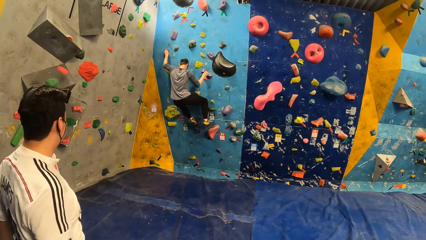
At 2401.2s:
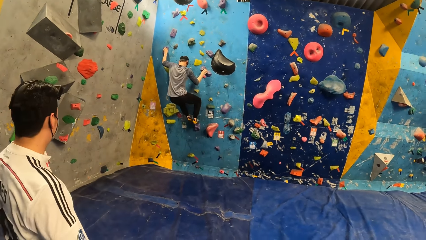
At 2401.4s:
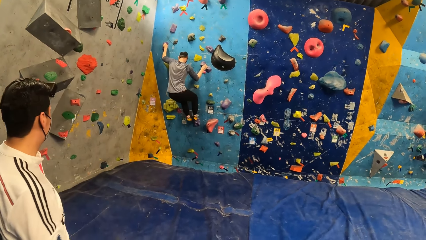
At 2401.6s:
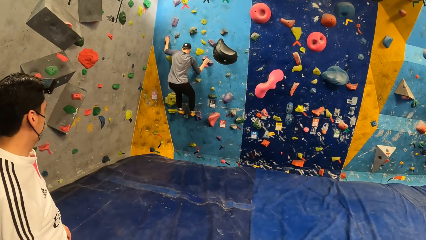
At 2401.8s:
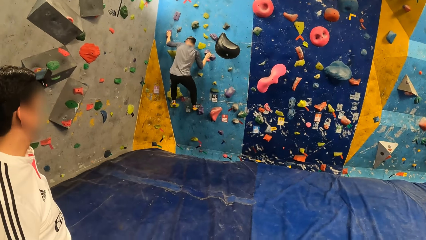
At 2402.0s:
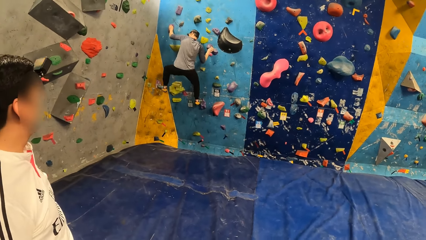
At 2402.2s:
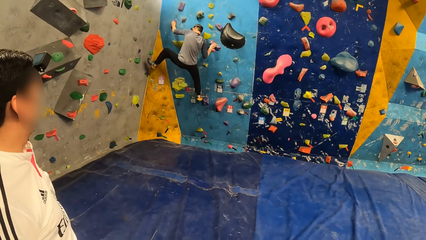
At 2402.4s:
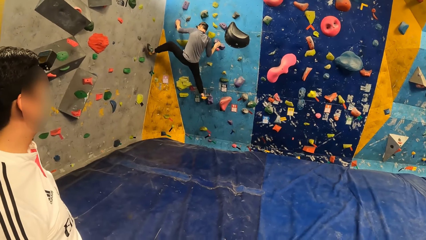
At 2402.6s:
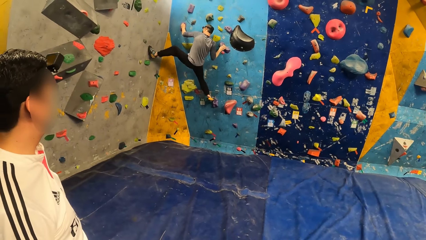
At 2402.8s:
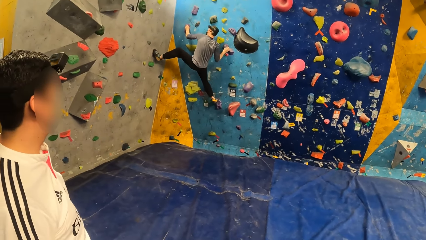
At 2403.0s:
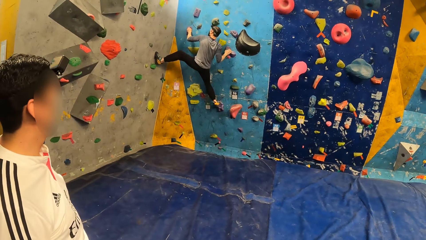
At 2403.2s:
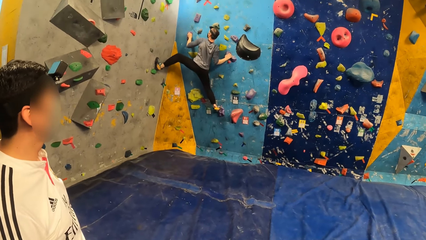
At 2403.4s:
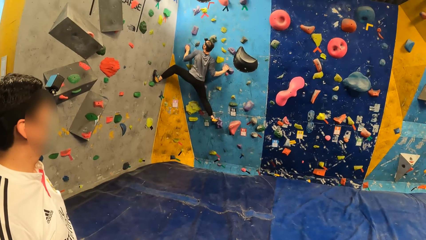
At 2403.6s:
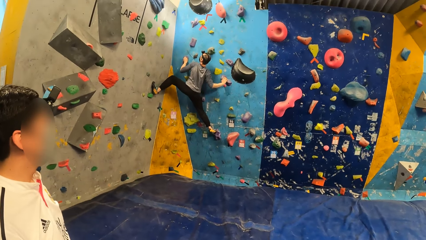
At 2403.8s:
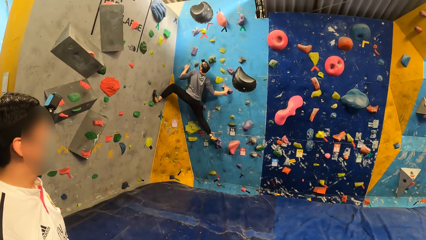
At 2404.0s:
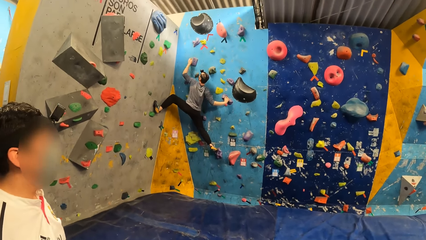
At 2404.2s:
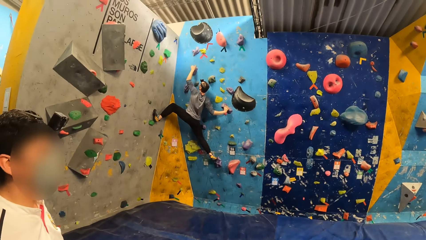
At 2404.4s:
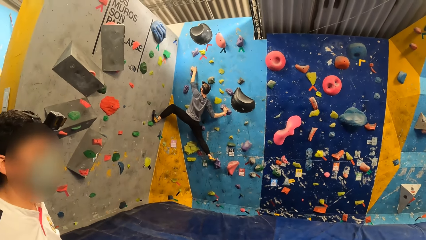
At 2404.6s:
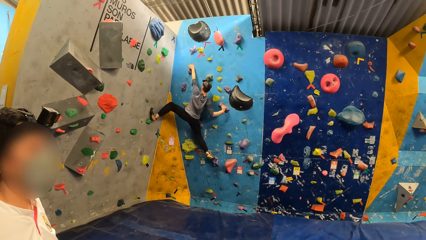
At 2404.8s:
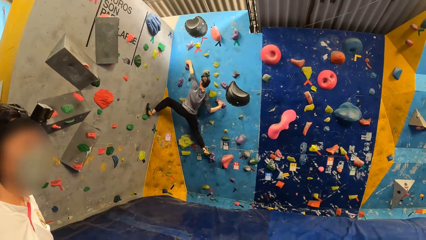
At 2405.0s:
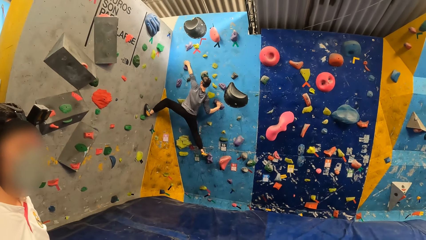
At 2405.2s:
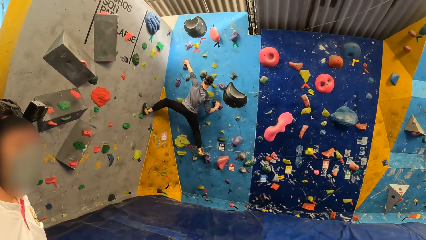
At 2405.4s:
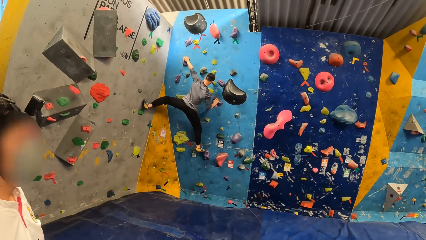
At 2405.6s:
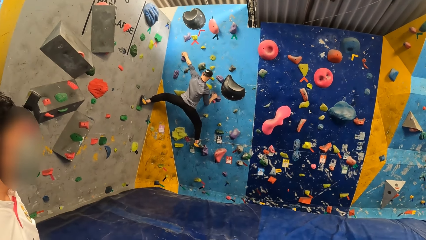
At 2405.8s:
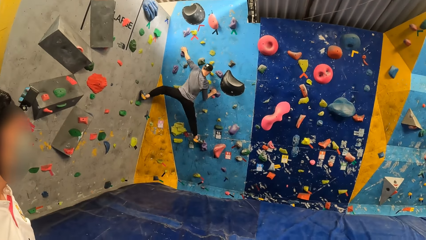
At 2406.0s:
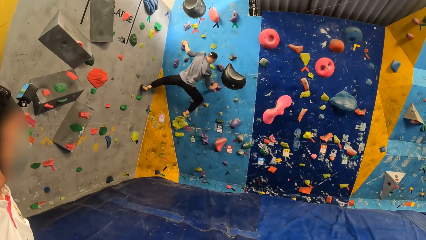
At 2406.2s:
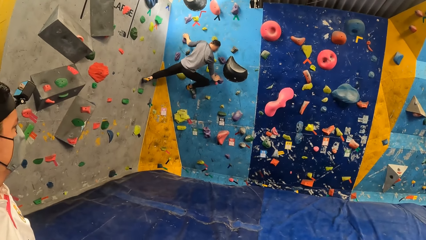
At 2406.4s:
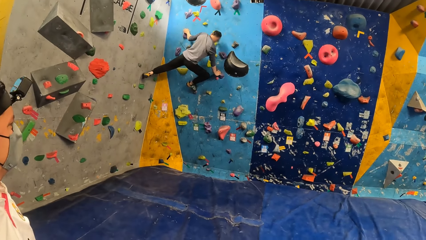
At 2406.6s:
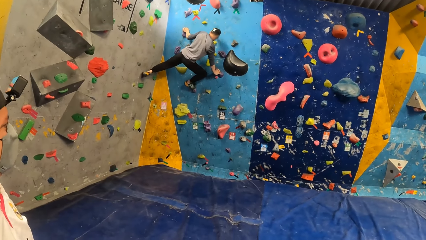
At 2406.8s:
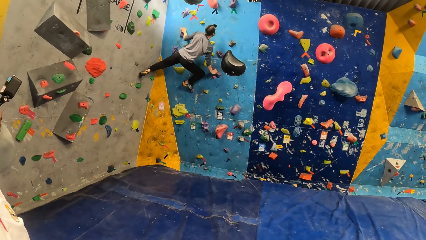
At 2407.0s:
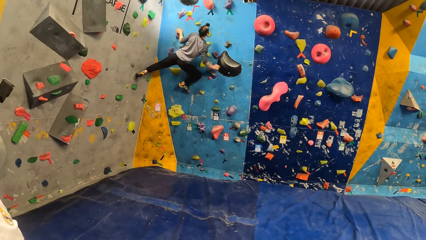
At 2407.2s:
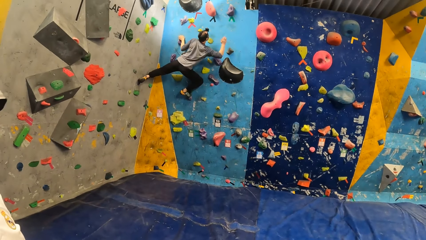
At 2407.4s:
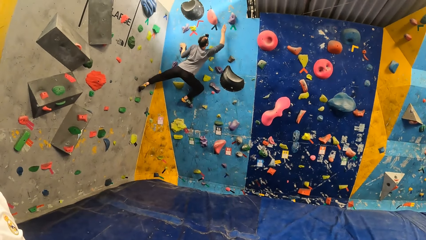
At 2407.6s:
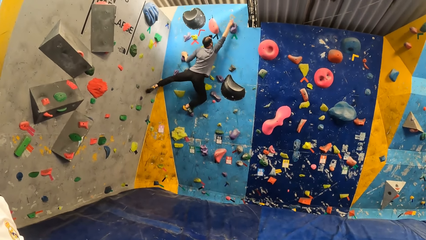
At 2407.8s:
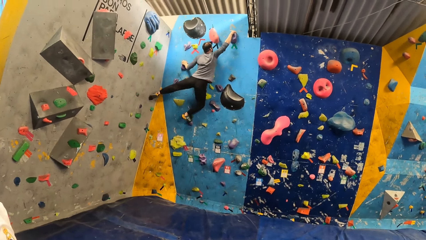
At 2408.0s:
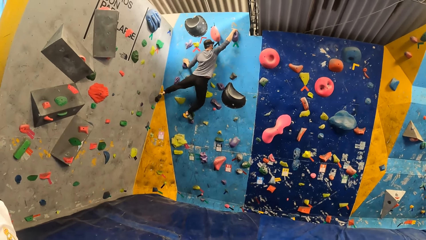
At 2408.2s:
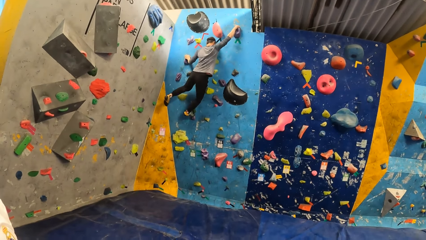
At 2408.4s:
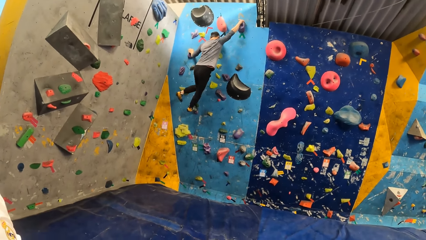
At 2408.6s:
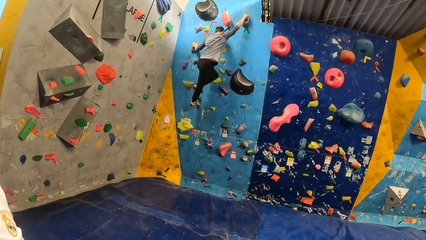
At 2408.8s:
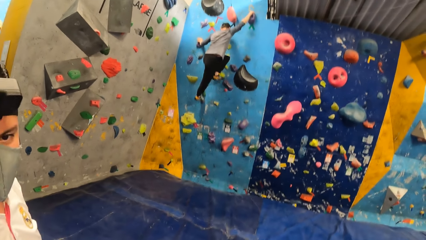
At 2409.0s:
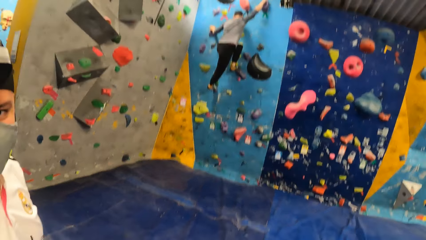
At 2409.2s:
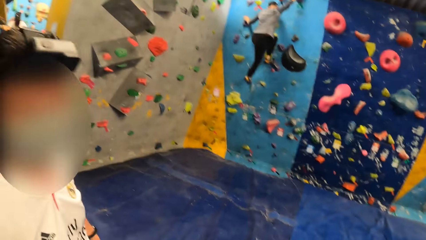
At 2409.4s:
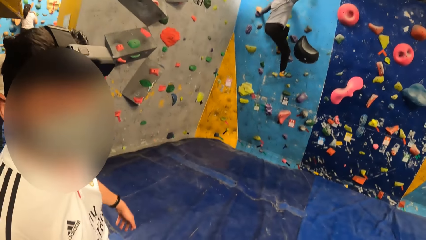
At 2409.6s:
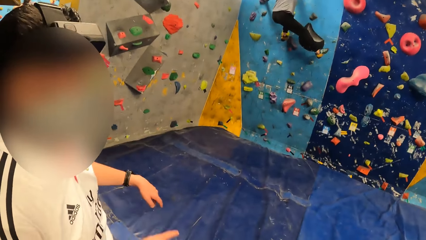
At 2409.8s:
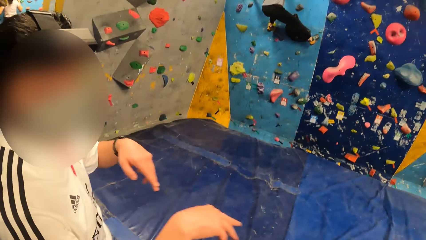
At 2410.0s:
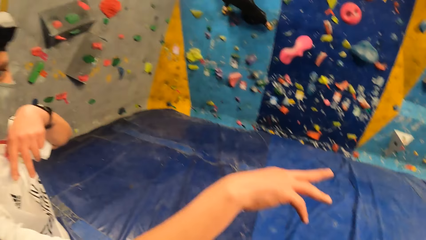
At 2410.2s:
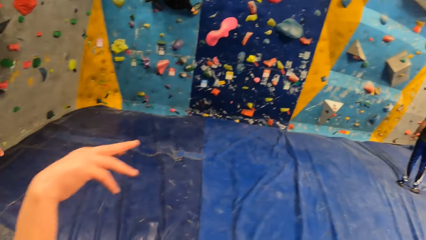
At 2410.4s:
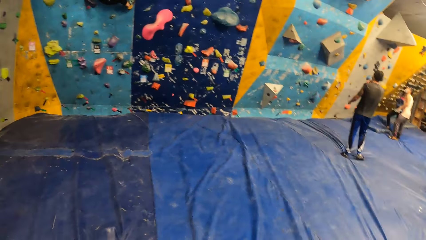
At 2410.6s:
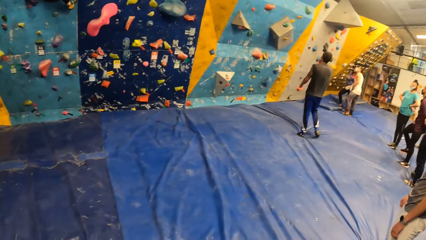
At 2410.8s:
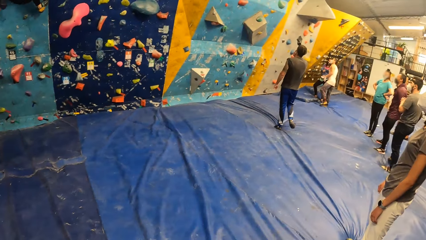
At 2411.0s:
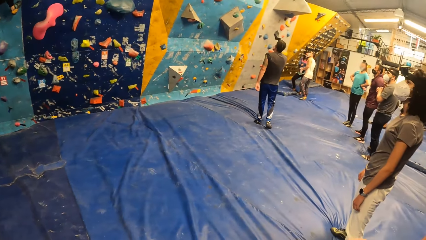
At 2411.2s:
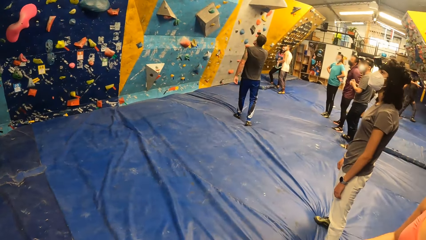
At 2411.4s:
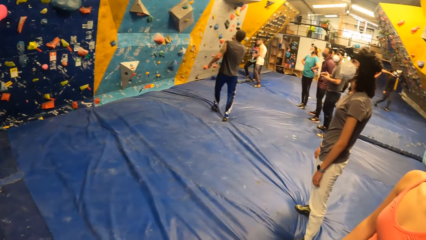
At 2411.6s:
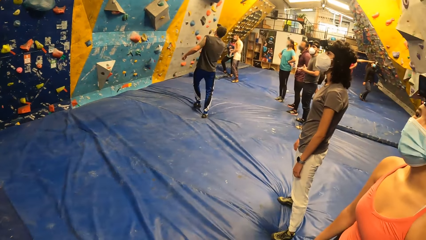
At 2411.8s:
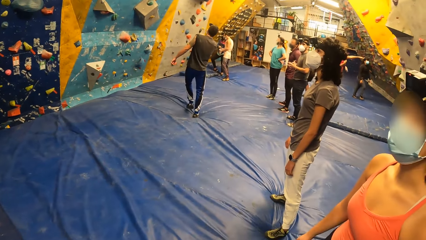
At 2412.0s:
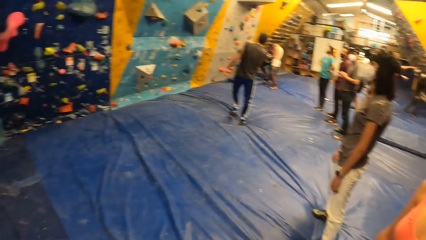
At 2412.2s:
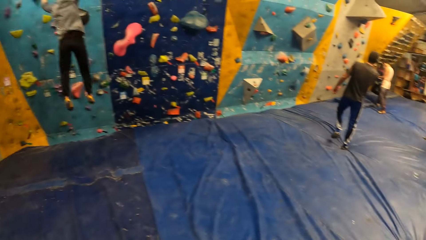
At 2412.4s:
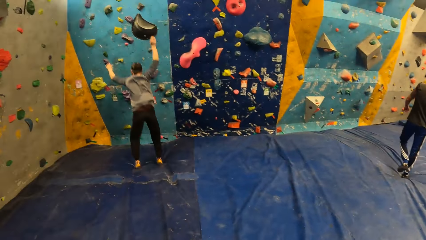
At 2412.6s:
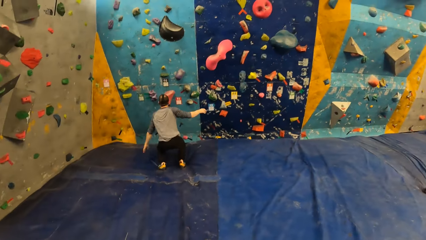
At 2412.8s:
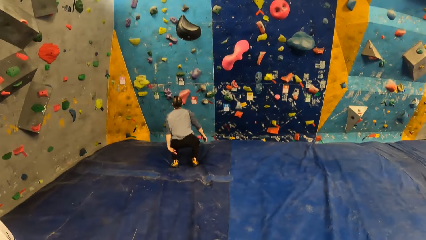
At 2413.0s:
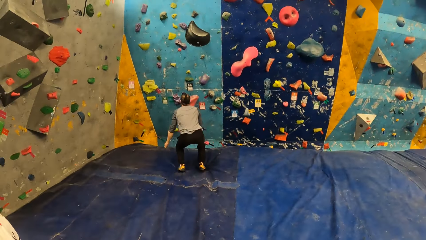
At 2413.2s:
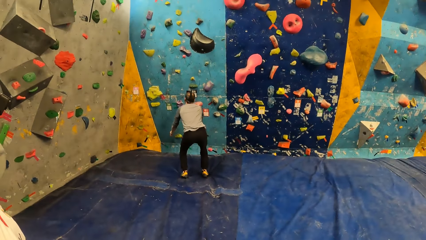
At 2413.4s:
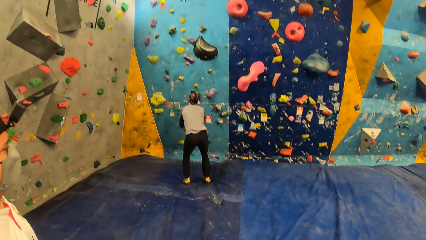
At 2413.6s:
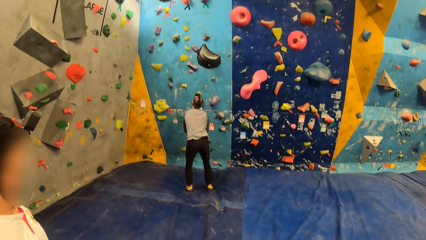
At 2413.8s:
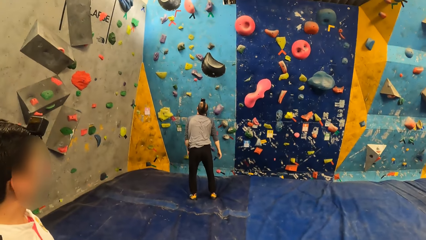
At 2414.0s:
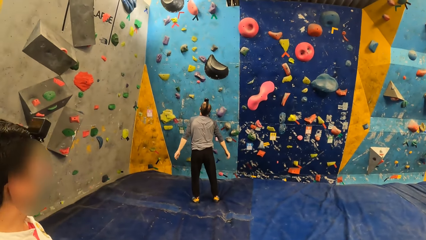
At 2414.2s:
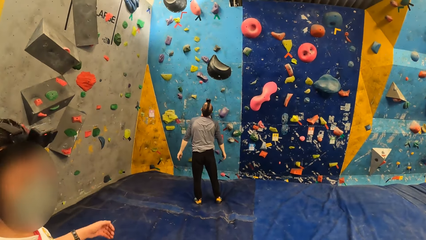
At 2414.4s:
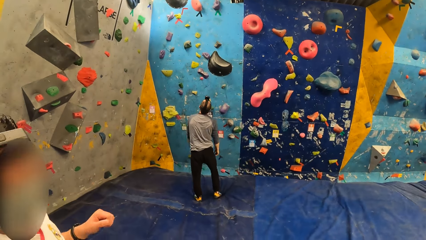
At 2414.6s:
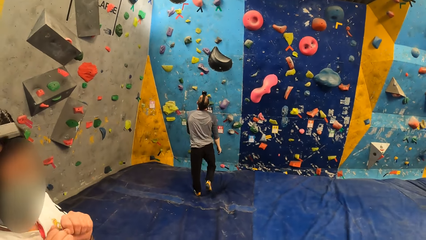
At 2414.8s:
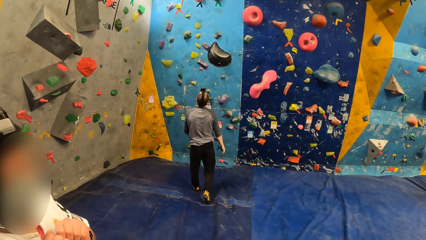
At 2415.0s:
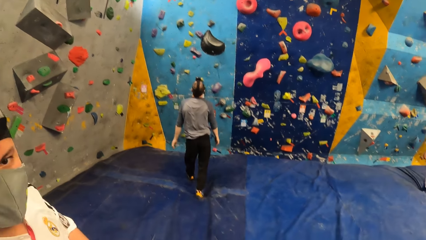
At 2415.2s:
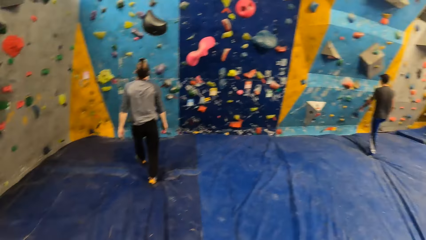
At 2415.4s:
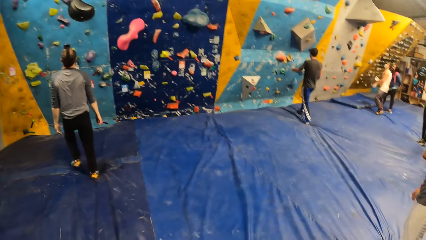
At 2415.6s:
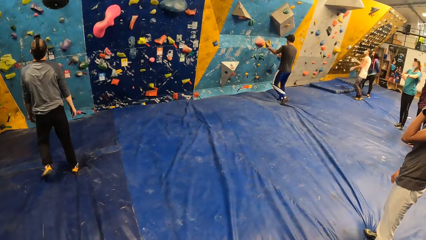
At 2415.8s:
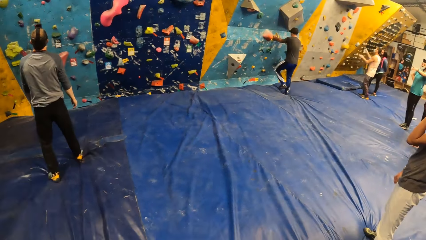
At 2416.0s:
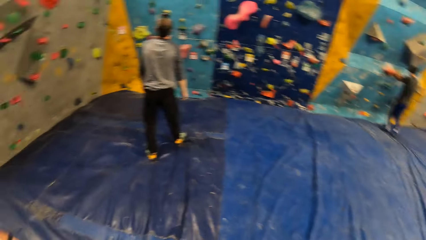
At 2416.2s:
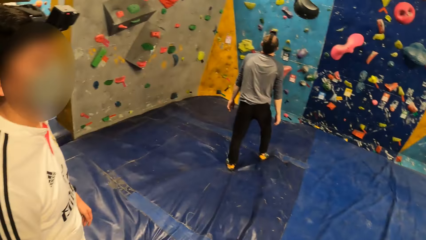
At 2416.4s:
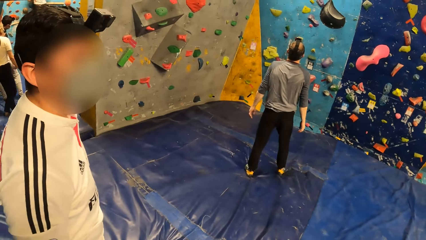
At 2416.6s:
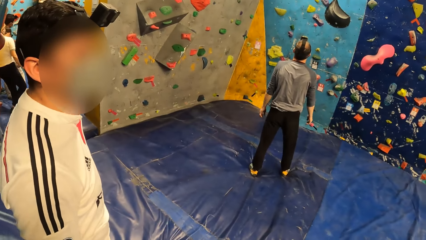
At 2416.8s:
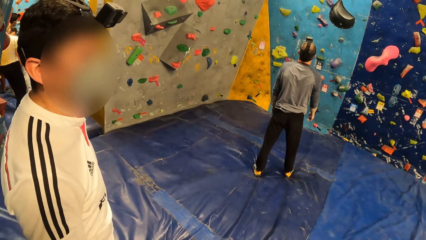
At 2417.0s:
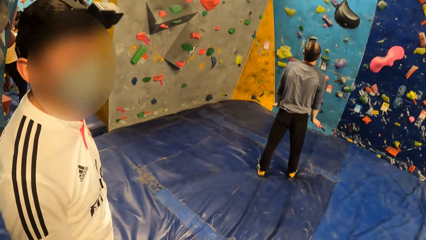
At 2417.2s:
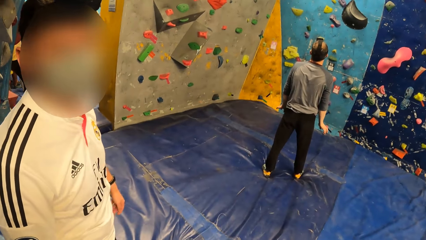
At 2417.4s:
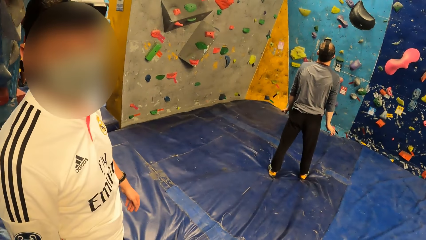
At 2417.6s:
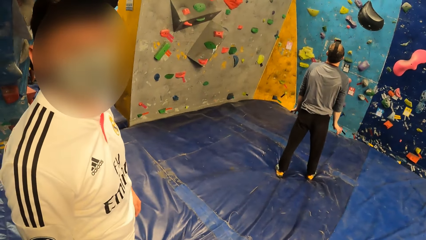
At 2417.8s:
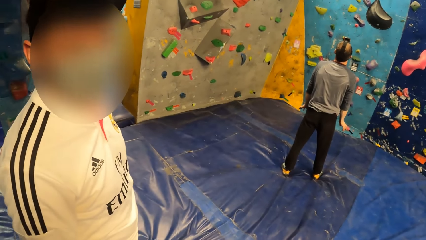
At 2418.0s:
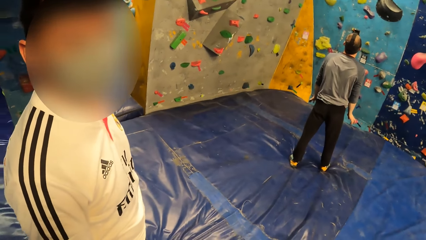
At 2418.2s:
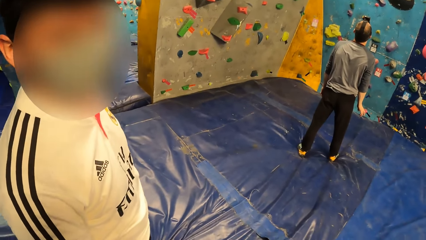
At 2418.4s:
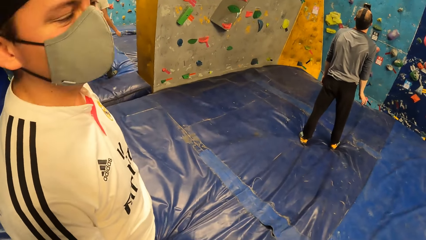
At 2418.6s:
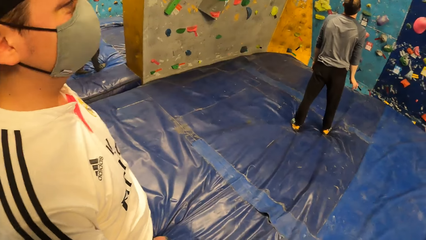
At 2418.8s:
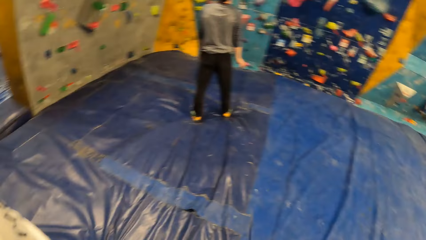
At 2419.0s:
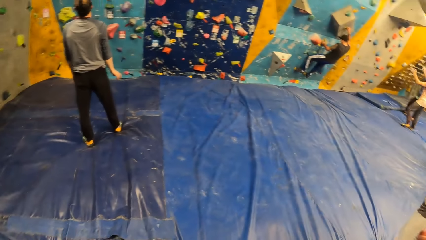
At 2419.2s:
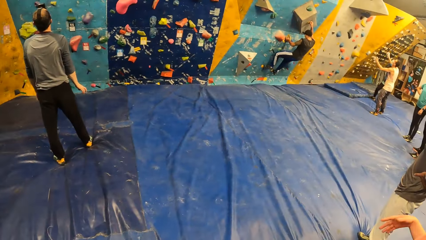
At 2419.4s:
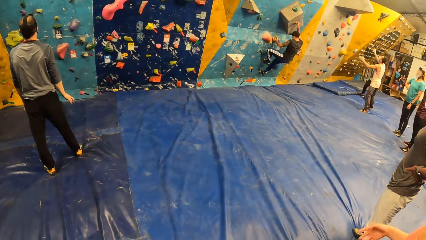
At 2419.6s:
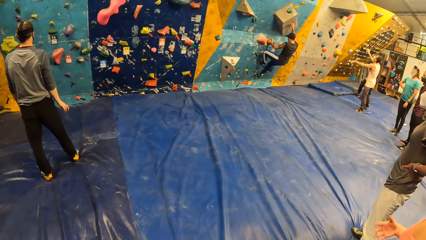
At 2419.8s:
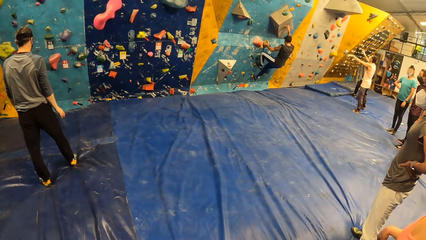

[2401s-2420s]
The man jumps from the wall. The camera wearer looks around the room. The man climbs down the rock climbing wall. The camera wearer interacts with another man. They look around the room.
